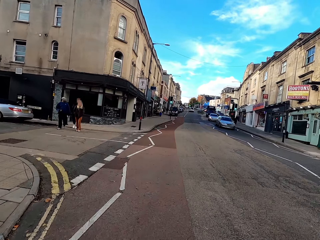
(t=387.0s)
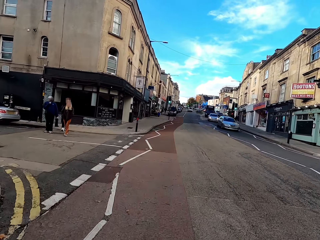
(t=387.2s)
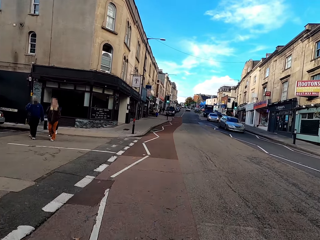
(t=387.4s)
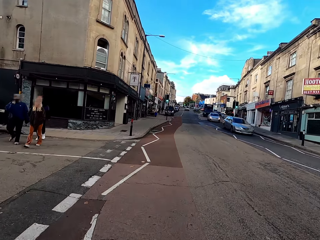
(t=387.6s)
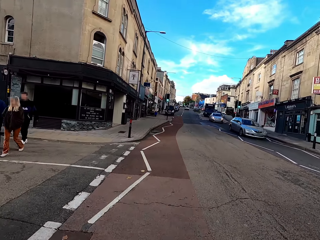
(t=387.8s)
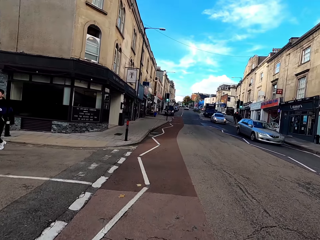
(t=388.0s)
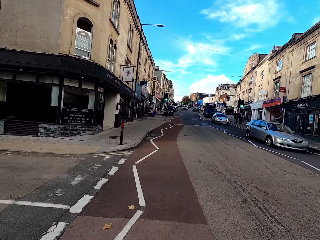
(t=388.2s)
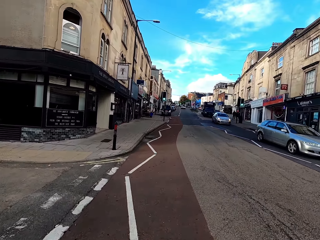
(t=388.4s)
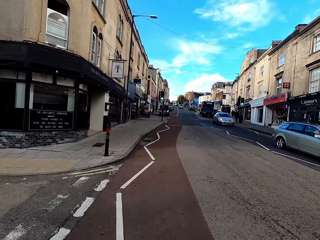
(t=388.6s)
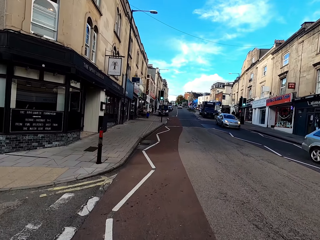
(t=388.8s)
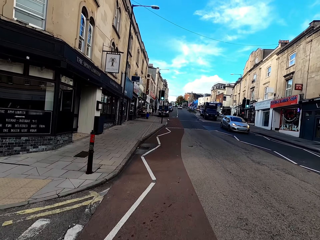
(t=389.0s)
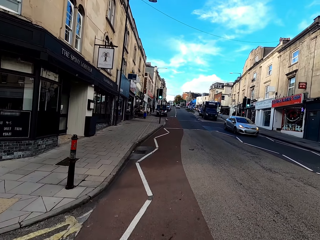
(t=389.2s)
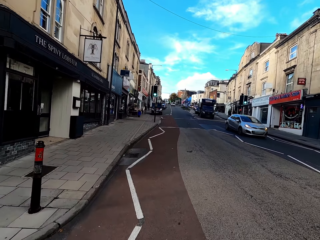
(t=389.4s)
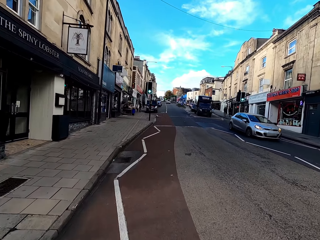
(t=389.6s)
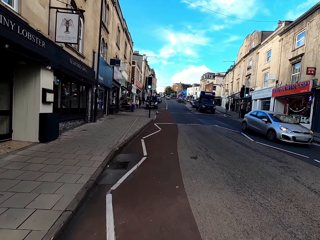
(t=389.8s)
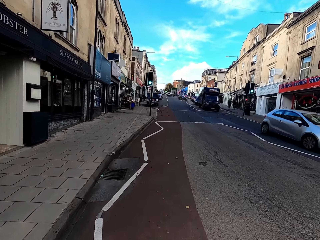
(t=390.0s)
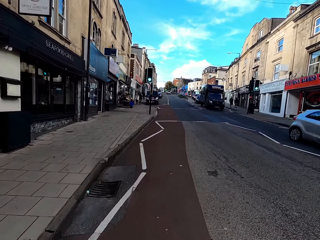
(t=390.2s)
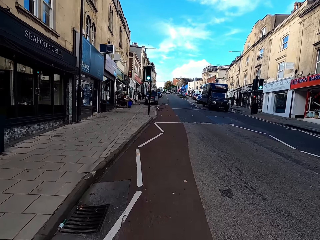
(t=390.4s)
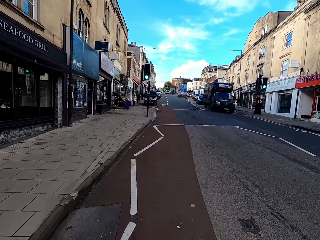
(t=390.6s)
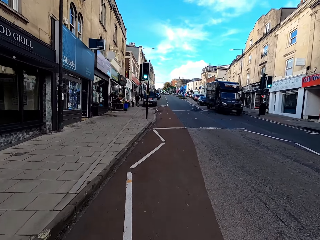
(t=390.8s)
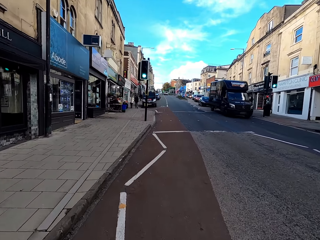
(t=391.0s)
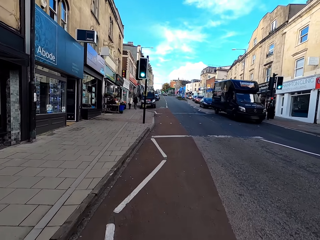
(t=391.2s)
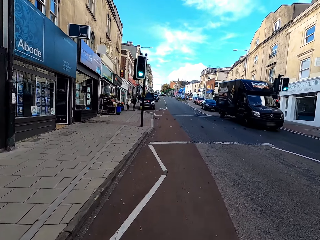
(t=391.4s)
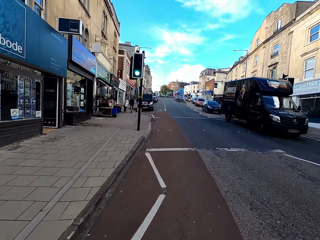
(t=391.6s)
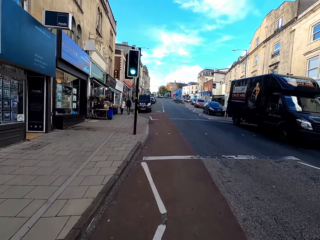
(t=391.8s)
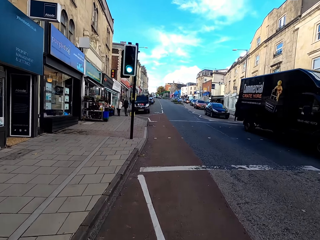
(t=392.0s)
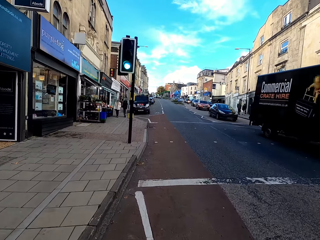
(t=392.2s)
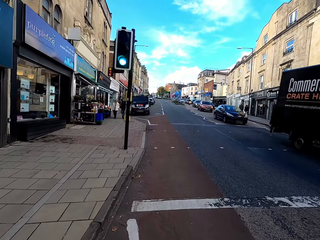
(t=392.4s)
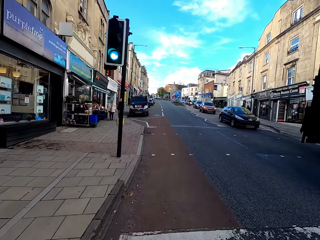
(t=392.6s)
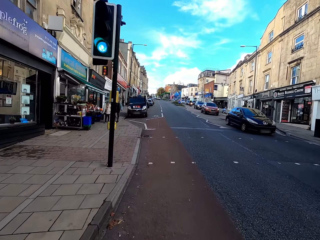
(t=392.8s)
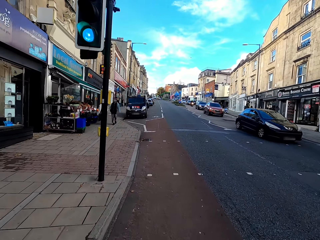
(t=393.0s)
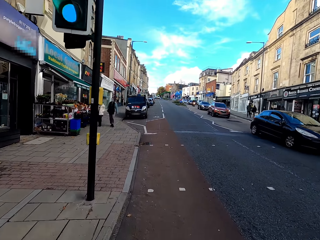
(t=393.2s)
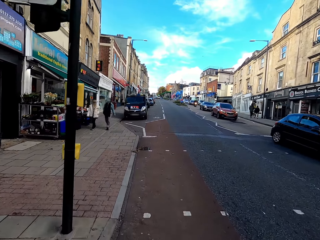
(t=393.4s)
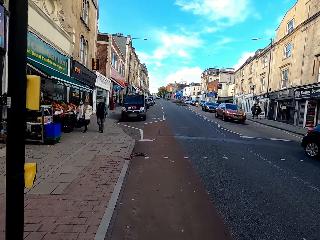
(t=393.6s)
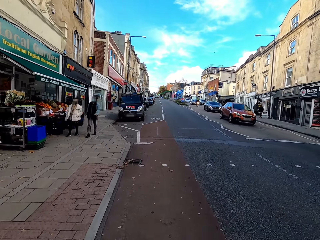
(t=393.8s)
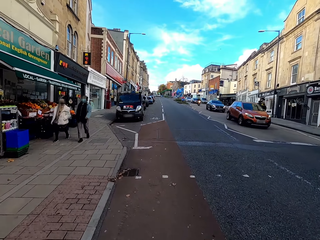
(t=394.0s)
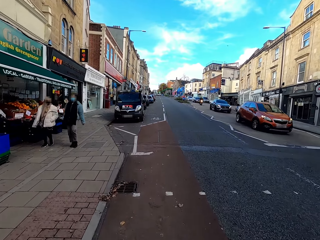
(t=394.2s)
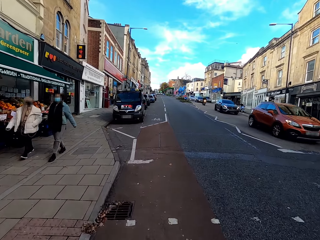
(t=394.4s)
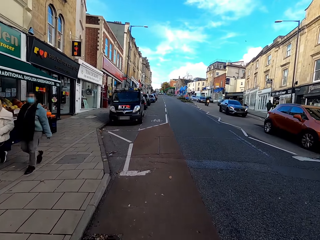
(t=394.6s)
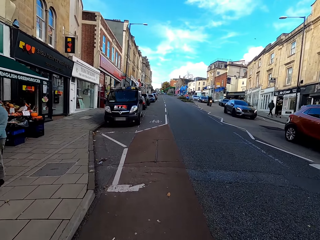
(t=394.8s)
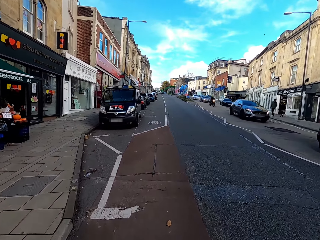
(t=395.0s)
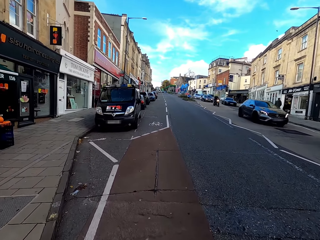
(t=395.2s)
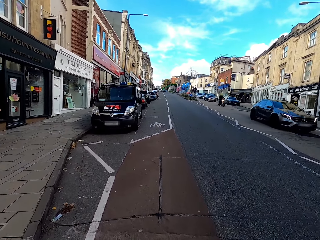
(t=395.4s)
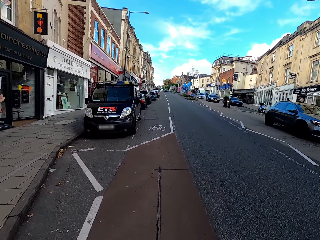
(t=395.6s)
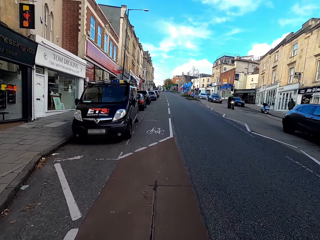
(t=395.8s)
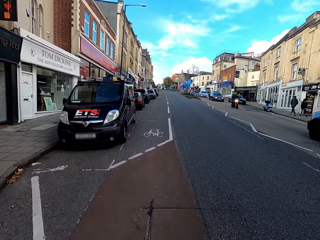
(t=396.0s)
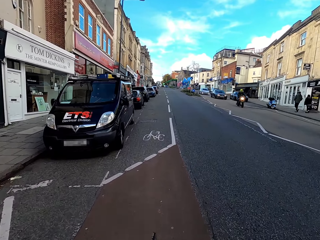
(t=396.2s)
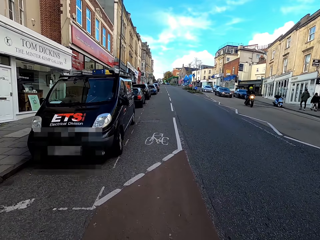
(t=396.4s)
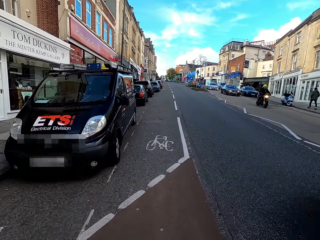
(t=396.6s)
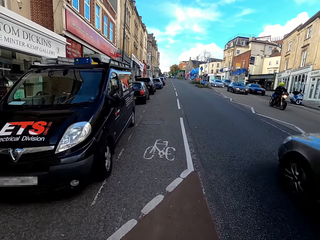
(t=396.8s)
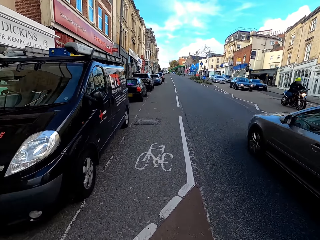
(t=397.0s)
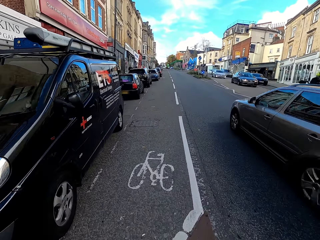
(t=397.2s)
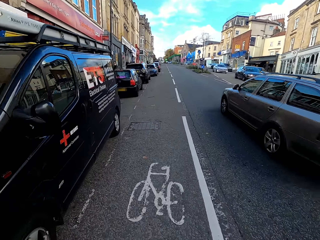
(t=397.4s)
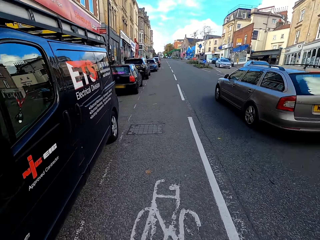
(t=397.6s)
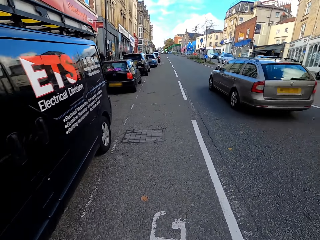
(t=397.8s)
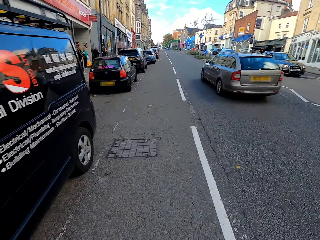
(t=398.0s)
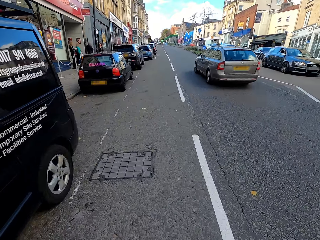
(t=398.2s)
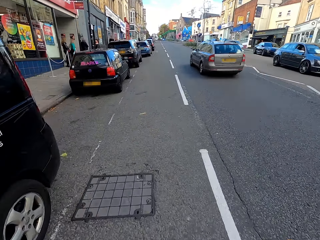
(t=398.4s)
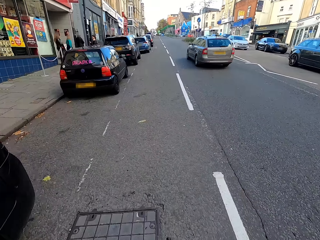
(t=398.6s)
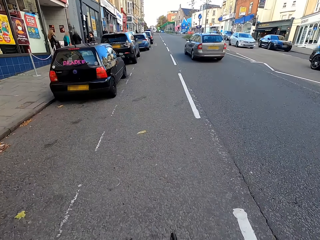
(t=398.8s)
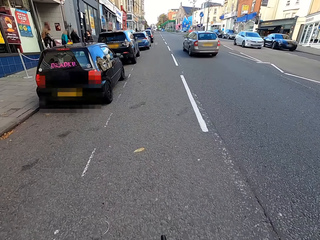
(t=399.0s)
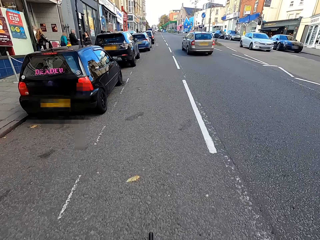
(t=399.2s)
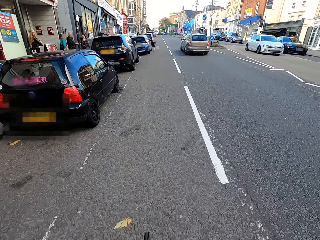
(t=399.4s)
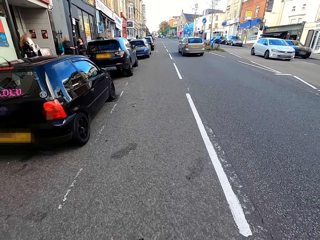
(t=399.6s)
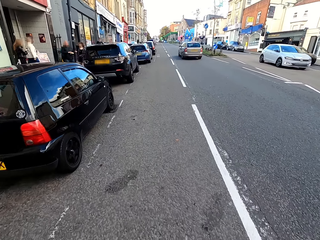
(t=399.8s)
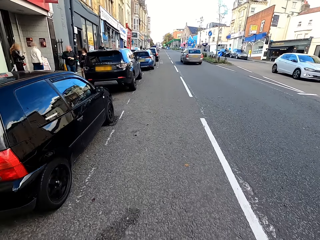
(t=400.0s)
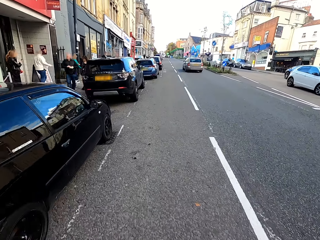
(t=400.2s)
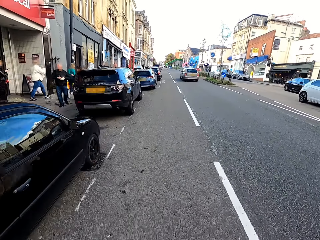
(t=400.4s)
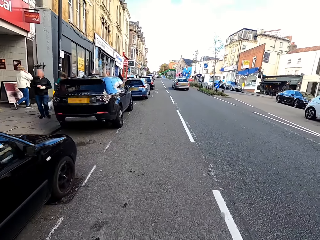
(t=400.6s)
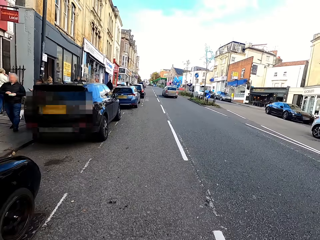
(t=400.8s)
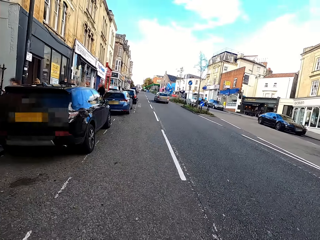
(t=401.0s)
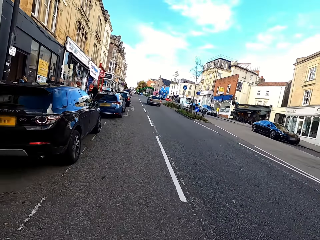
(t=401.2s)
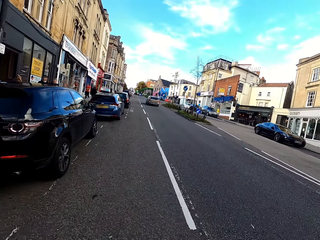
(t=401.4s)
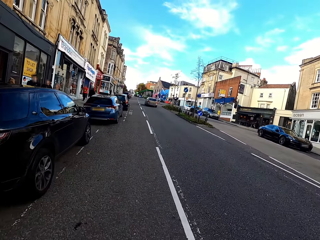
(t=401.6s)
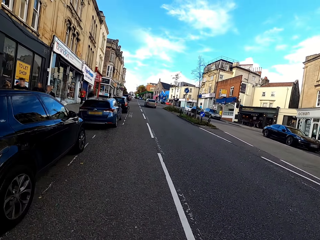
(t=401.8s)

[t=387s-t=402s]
A grey hatchback car drives past the camera wearer.

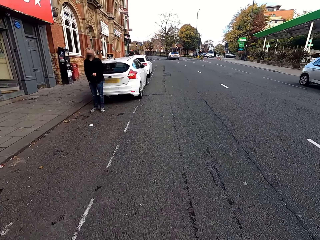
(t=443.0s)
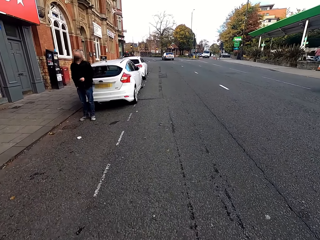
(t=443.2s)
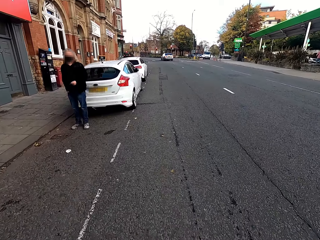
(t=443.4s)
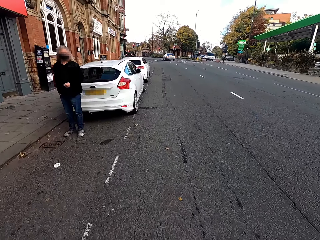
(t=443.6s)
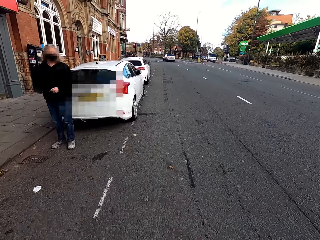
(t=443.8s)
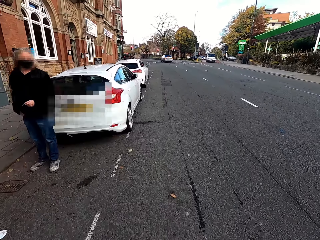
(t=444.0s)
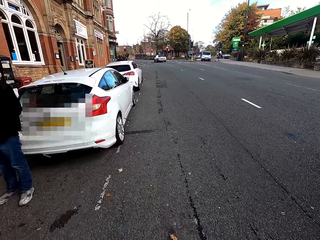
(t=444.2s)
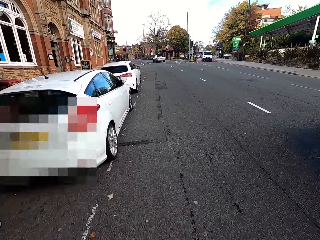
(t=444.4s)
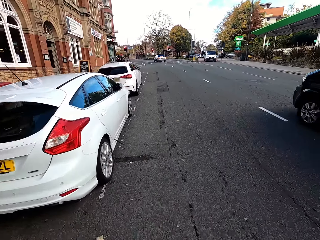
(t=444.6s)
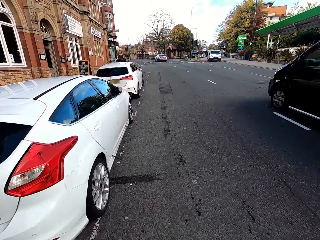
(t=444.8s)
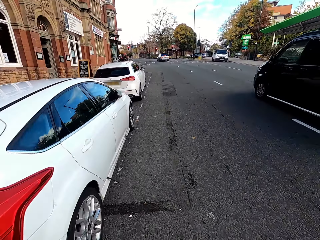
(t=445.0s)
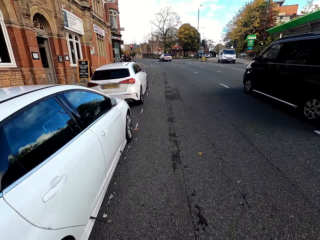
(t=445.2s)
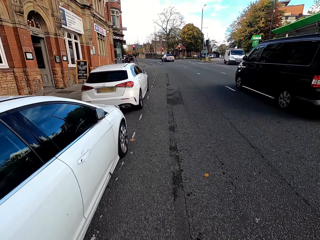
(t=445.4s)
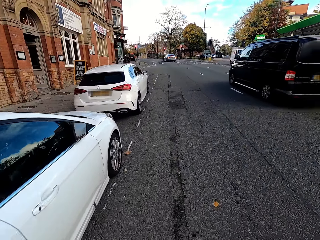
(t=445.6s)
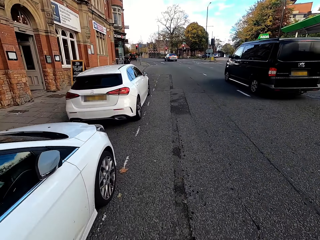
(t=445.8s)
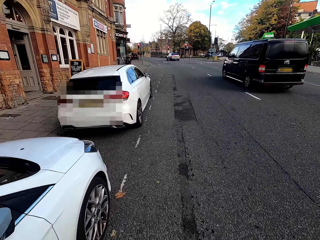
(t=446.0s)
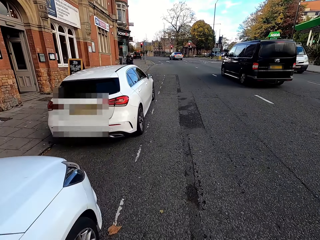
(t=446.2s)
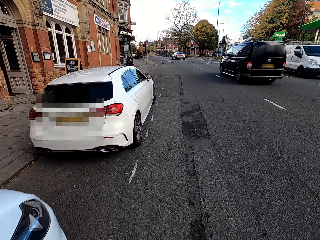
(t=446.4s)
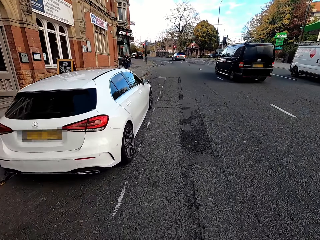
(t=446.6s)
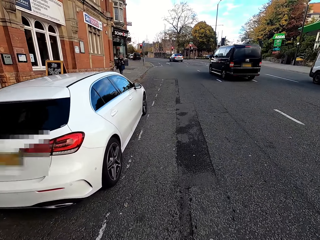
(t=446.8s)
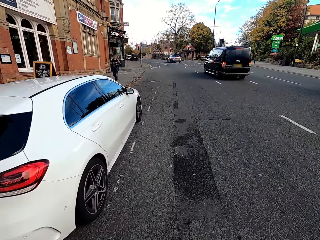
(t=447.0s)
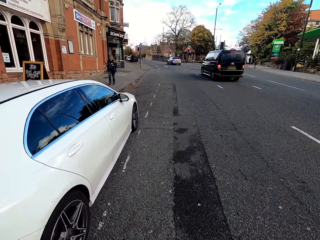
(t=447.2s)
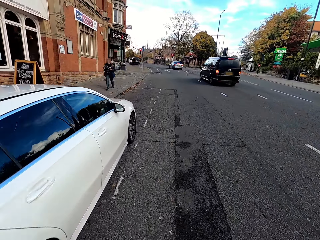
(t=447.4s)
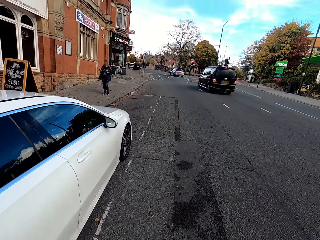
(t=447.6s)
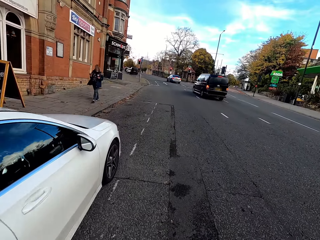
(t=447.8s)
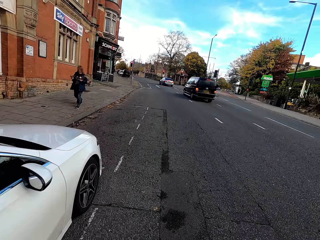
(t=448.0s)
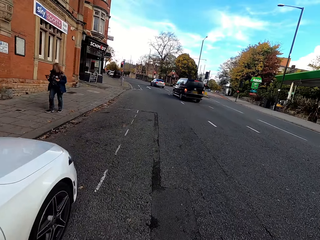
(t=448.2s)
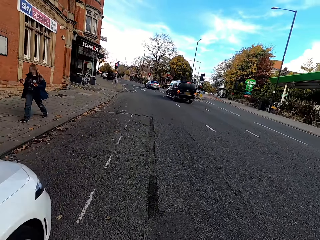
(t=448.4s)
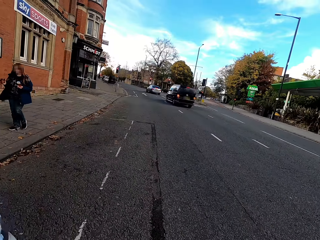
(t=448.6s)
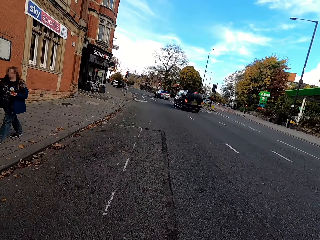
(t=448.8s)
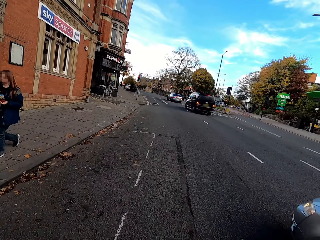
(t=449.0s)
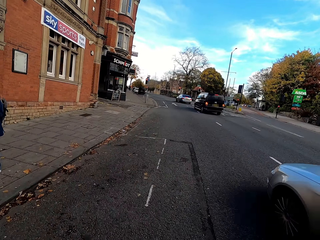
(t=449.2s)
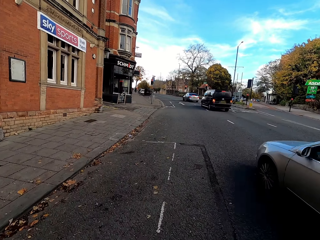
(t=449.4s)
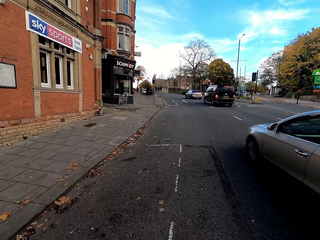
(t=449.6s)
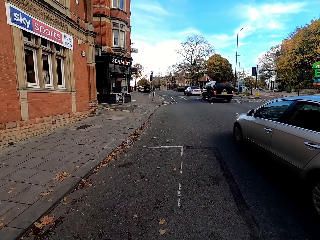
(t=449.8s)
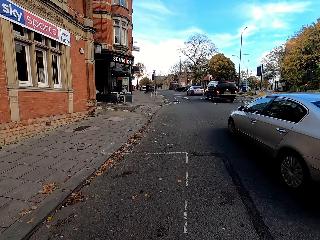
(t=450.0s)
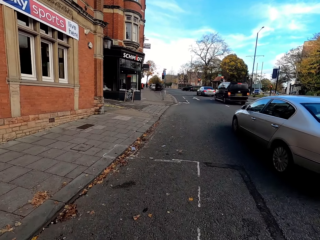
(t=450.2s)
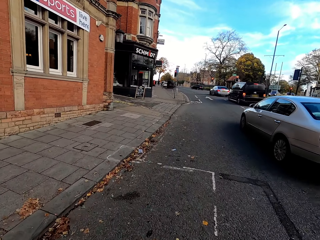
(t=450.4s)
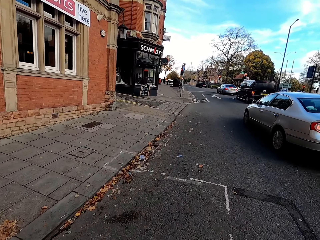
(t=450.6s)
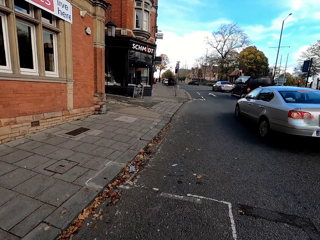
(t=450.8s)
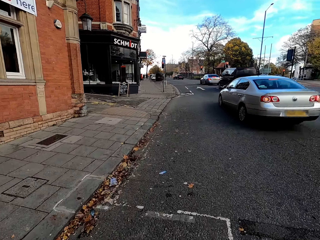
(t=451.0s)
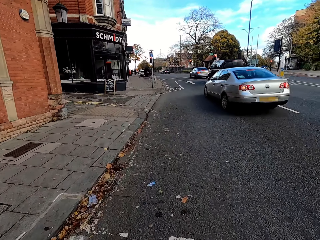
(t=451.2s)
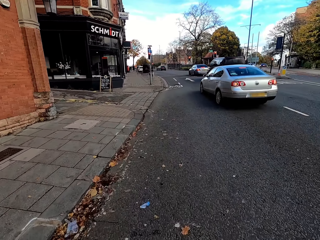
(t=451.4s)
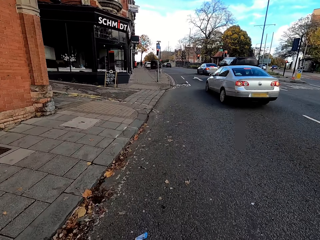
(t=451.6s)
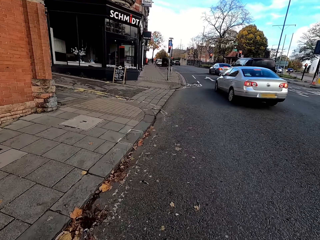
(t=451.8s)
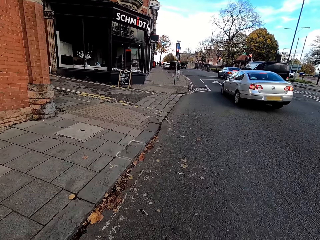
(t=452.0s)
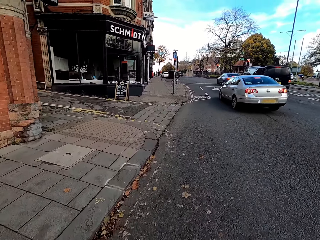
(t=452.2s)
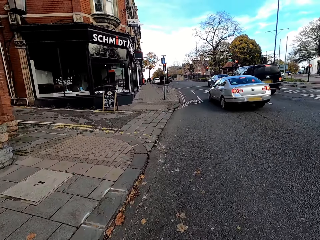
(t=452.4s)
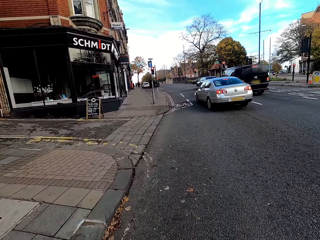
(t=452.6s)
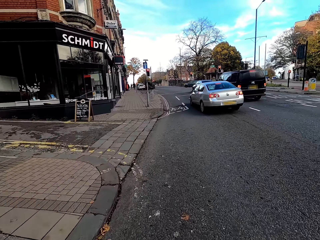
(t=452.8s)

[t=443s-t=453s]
The camera wearer cycles past a man with the bicycle. A black van drives past the camera wearer. A grey saloon car drives past the camera wearer.
